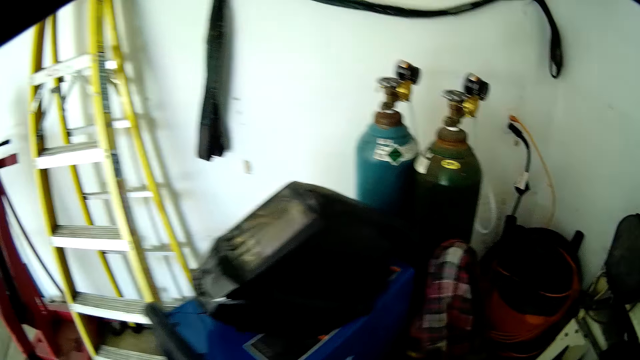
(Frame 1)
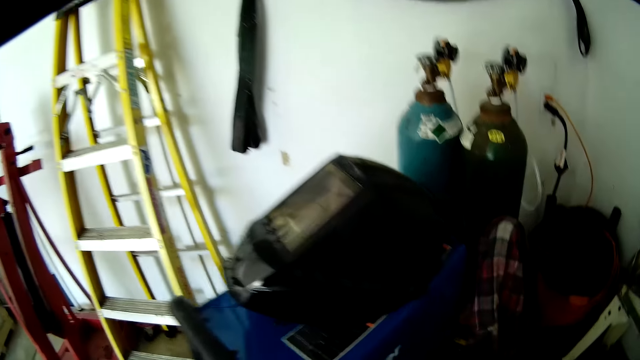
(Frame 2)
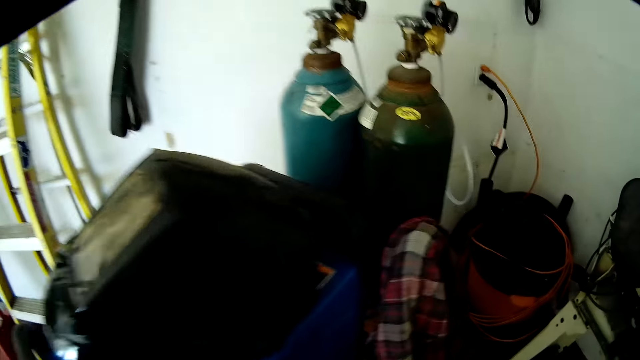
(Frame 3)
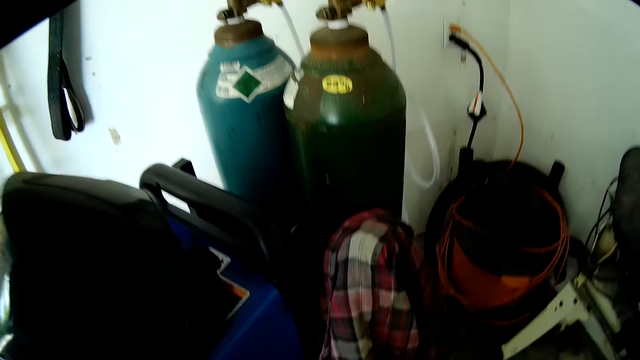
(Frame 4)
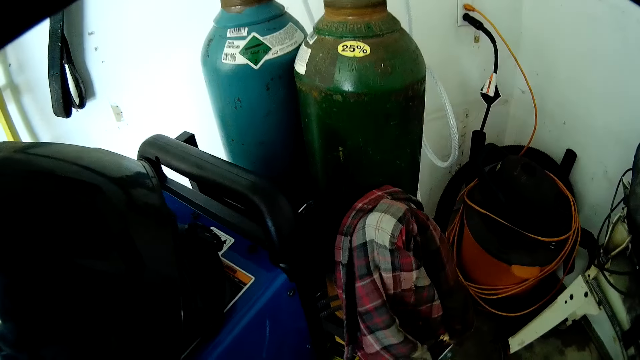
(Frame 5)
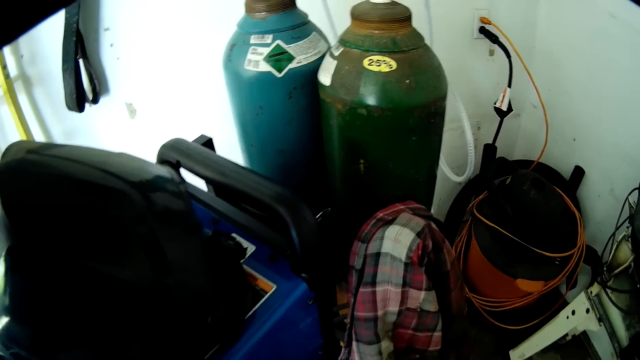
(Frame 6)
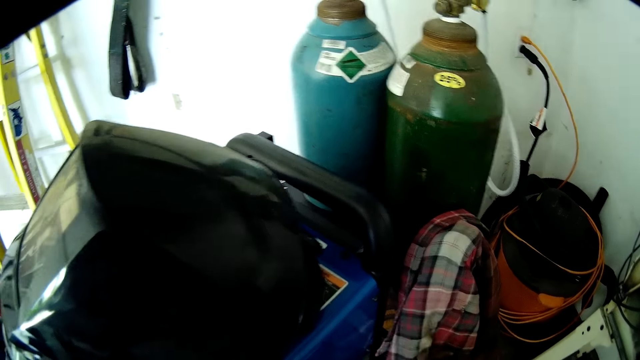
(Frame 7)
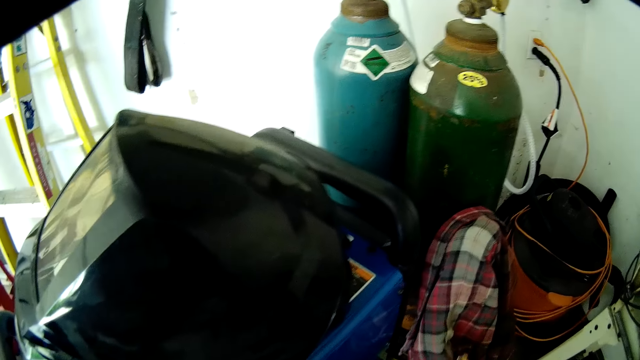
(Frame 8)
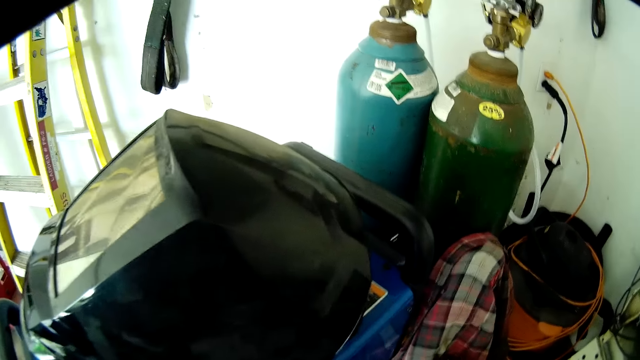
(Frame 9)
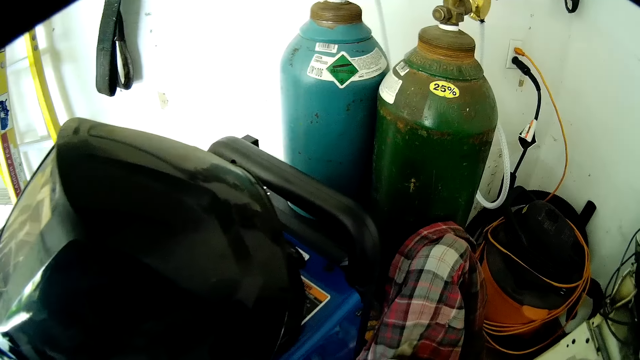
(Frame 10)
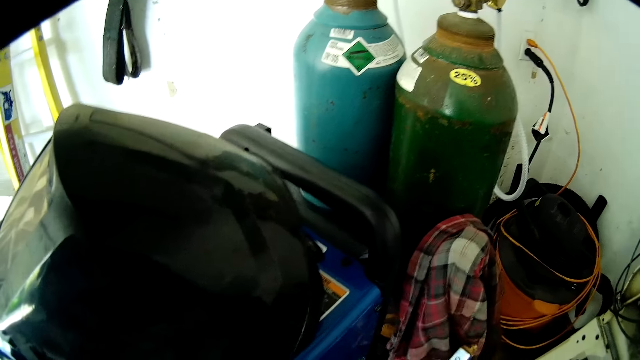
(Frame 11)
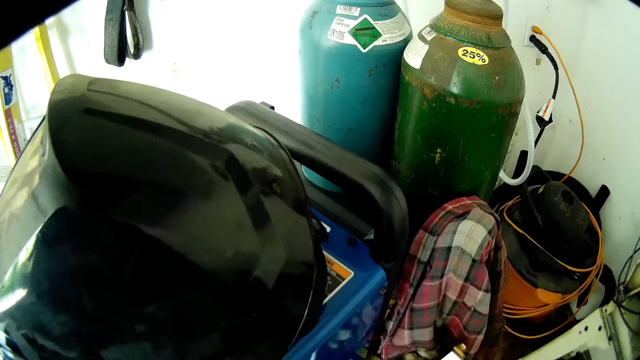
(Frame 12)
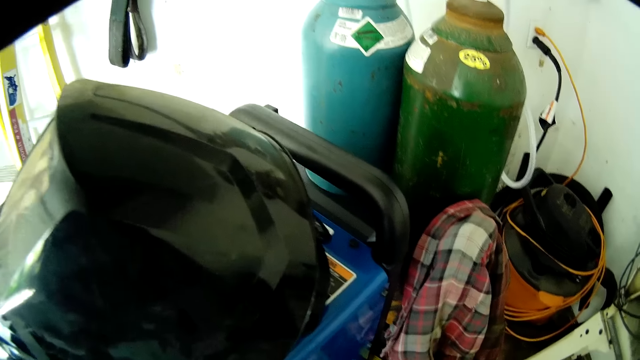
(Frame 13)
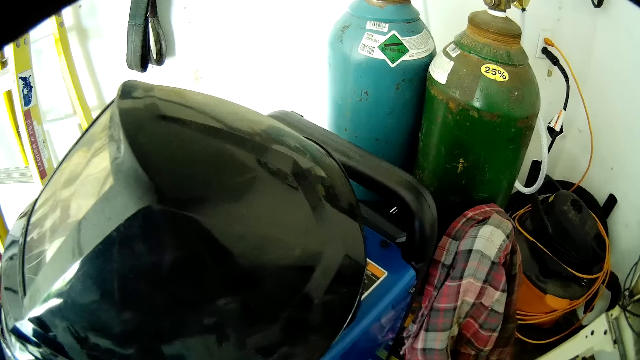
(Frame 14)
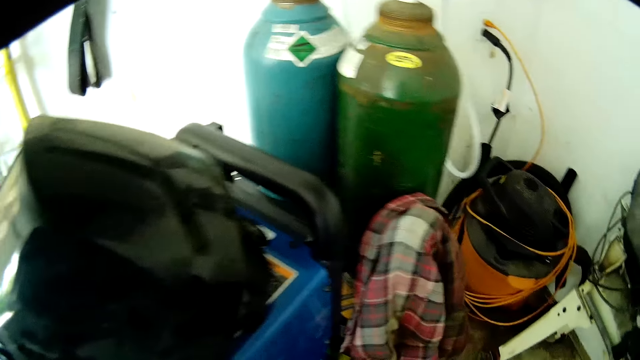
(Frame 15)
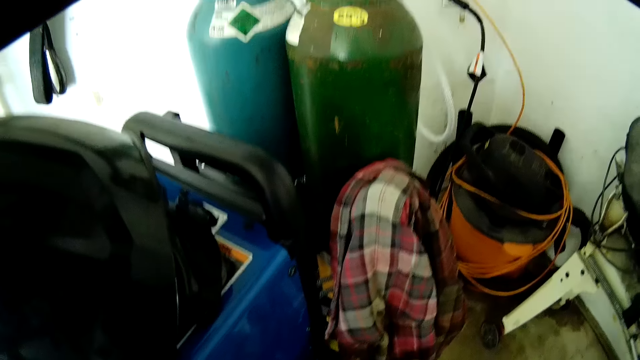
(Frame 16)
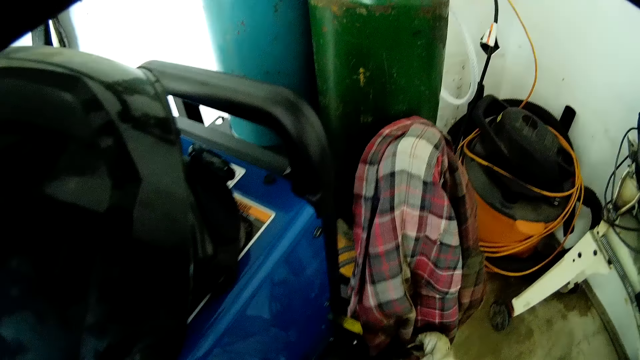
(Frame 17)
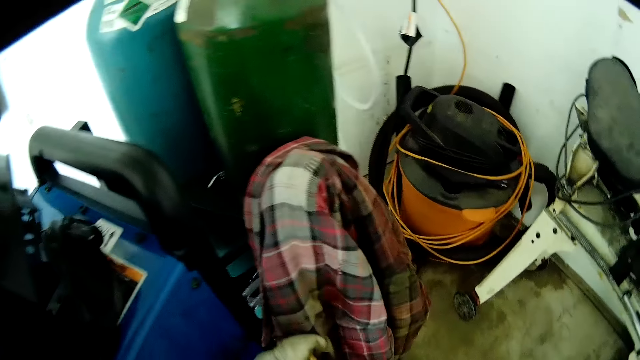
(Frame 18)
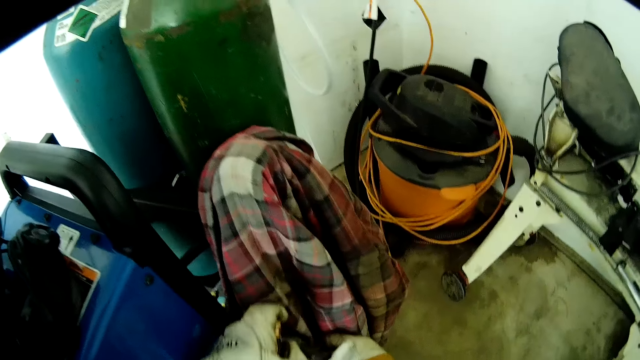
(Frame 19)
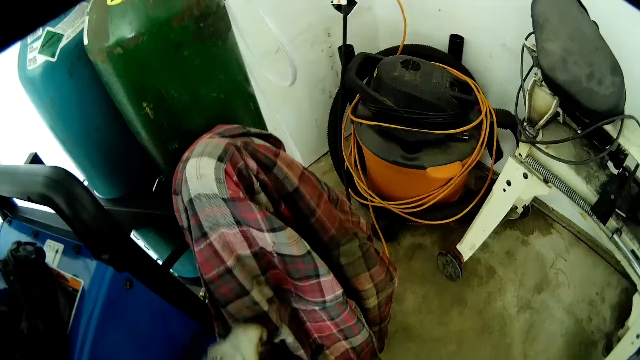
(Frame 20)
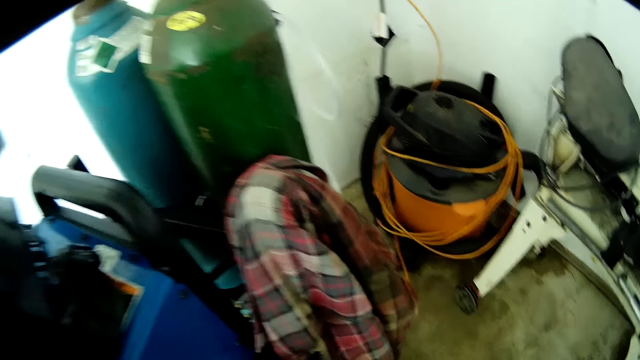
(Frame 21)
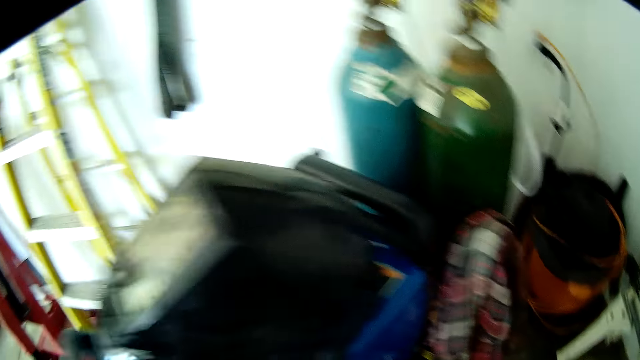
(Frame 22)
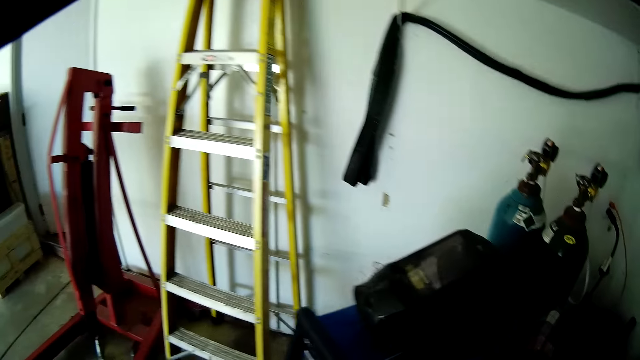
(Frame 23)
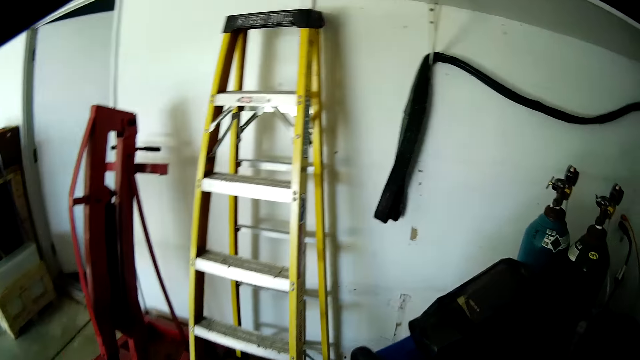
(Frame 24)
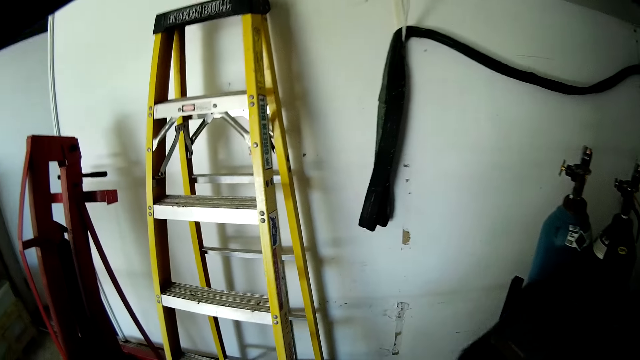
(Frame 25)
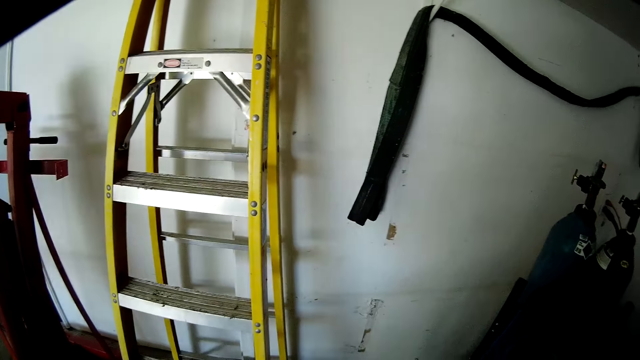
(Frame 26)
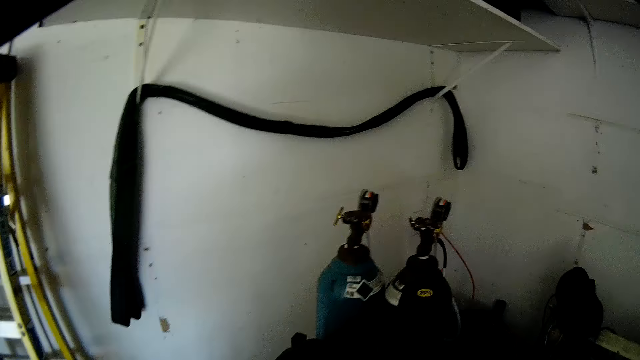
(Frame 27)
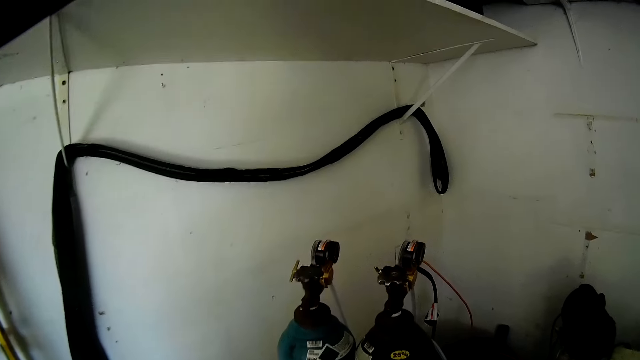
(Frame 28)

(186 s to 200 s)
The camera wearer moves a cloth on a cylinder with his hands. He wipes something metal on the cloth. He holds a cable with his right hand. He holds the cable on the cloth with his hands. He looks around.

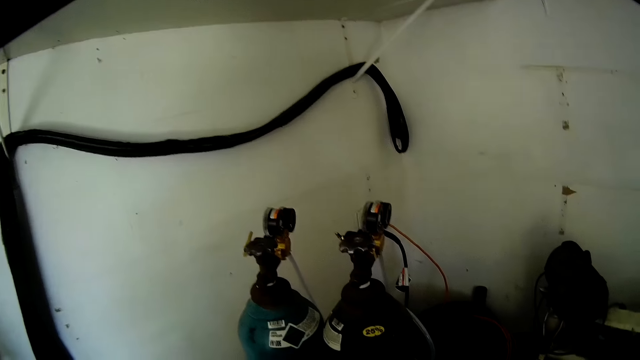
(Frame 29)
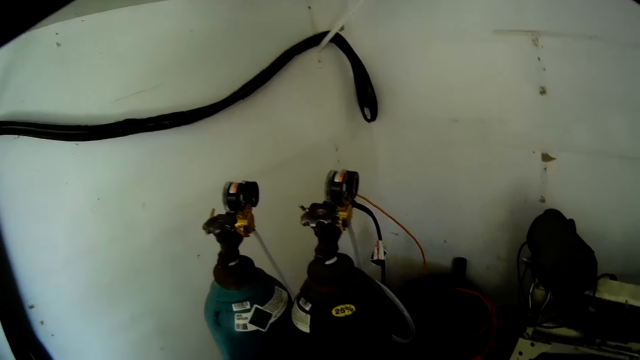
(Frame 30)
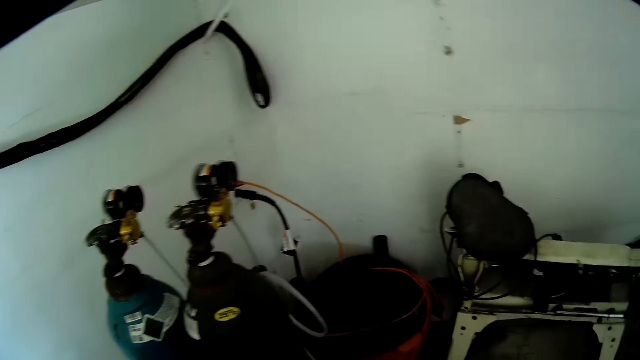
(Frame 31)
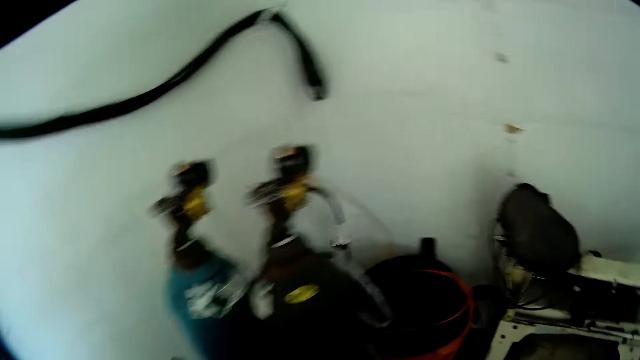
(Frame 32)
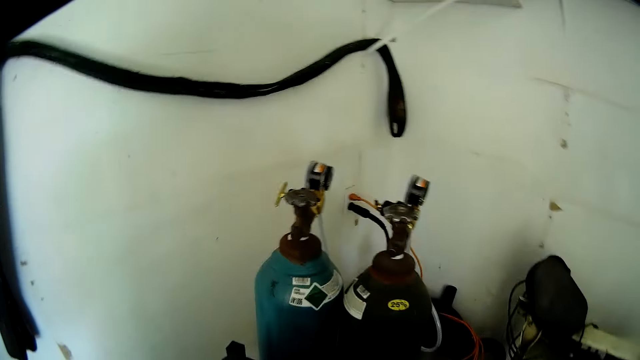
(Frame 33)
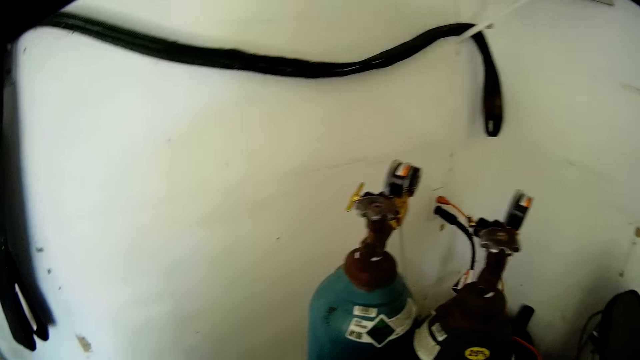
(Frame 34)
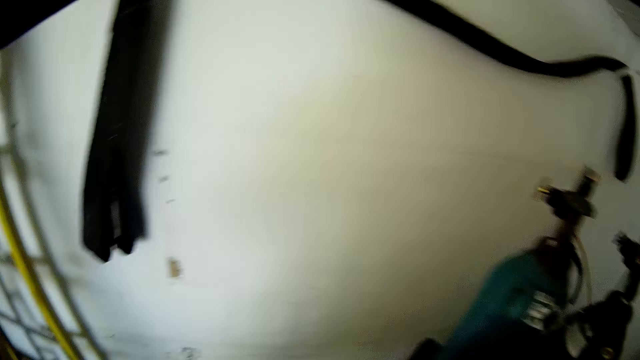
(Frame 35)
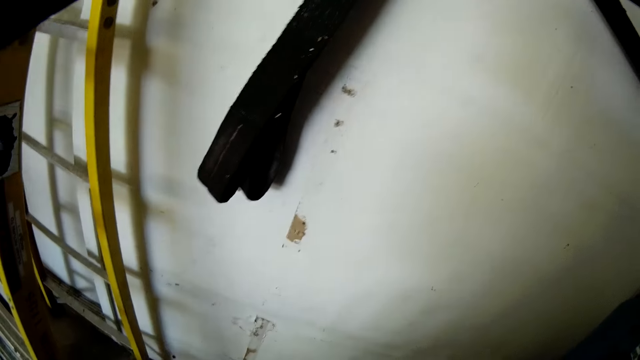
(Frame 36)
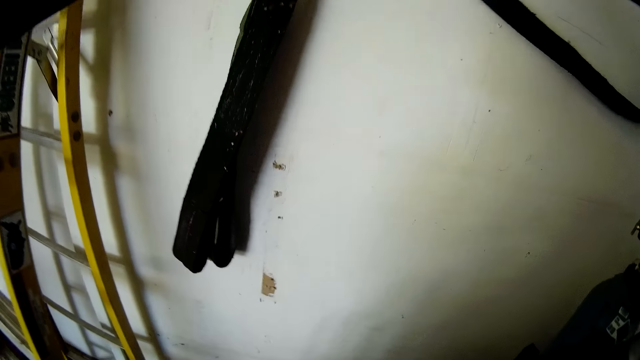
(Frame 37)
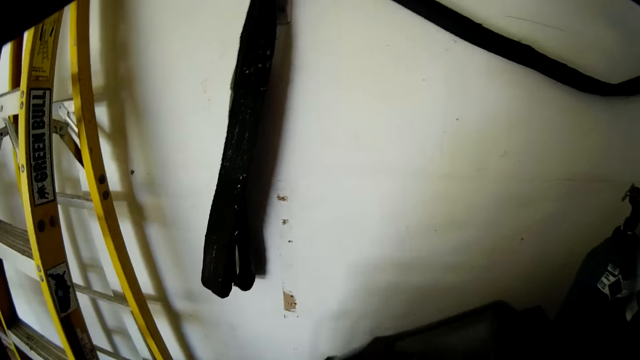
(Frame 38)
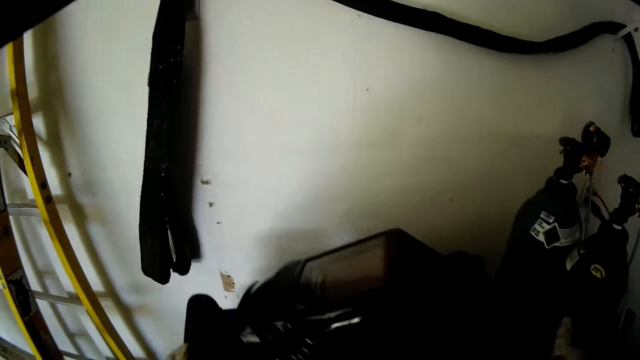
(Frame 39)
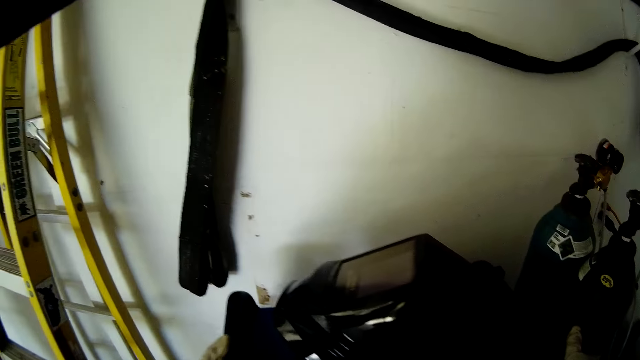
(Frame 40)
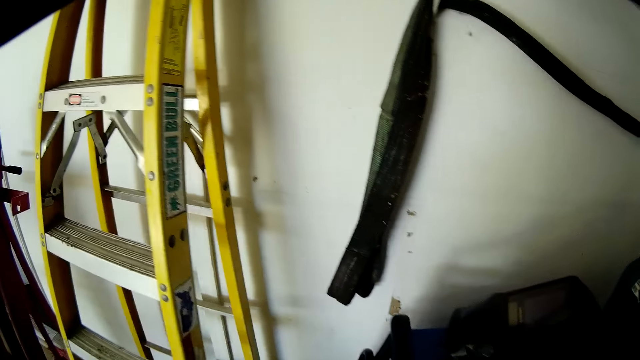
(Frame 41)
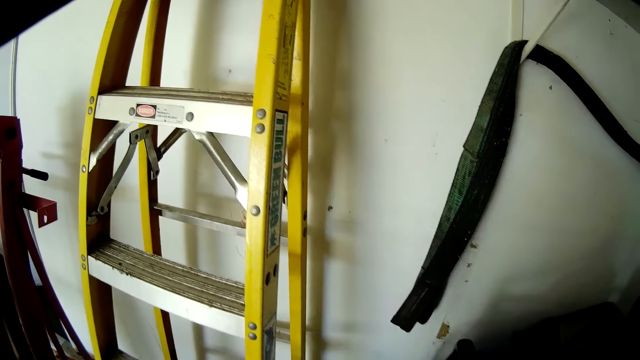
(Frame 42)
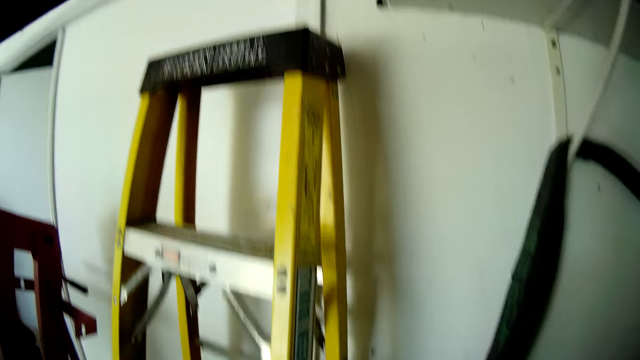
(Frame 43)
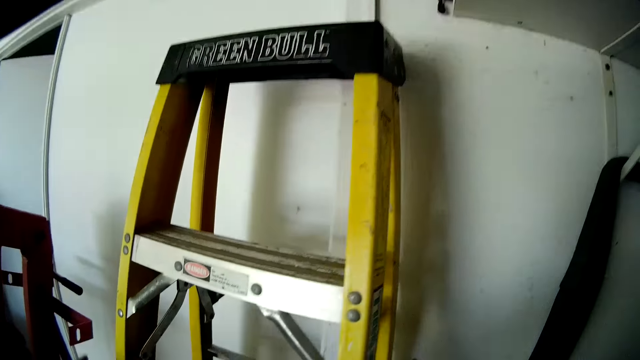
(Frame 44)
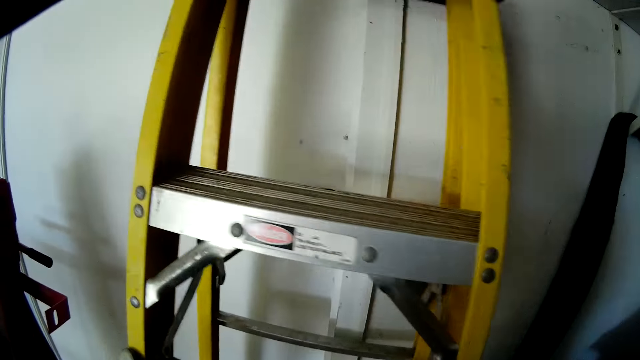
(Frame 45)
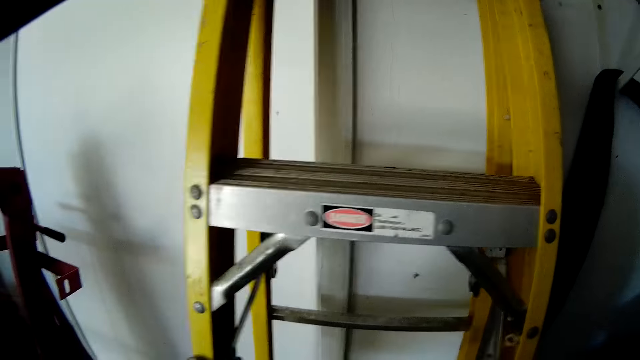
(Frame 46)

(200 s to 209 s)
The camera wearer touches the cylinder with his right hand. He moves the welding engine to the wall with his hands. He moves a ladder by the wall with his hands.
